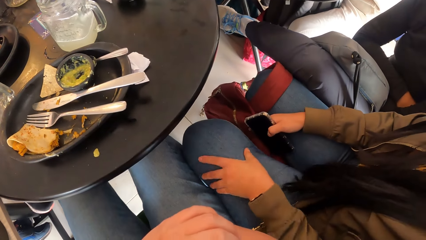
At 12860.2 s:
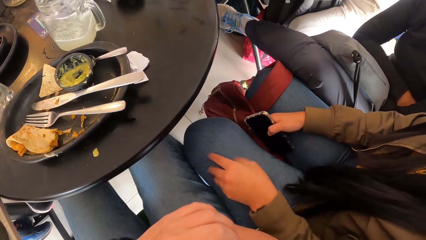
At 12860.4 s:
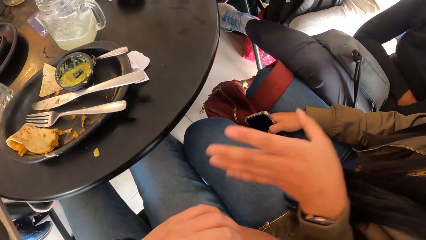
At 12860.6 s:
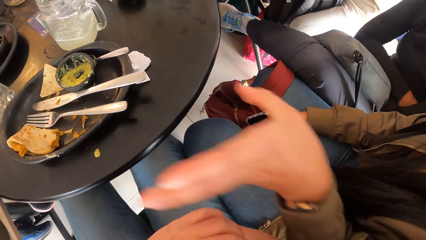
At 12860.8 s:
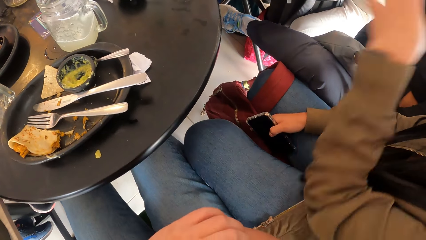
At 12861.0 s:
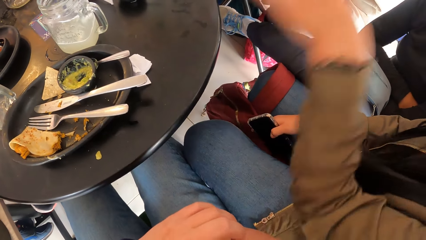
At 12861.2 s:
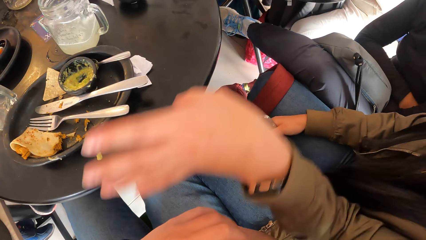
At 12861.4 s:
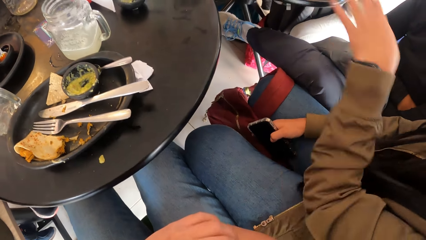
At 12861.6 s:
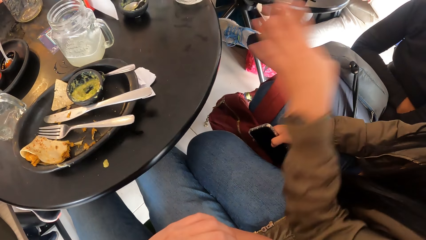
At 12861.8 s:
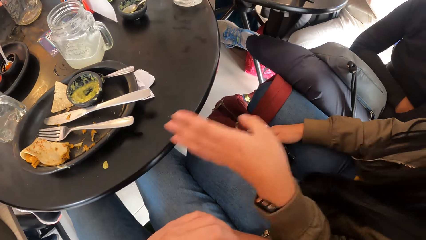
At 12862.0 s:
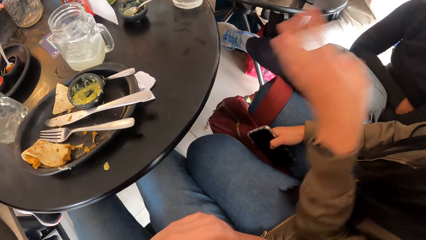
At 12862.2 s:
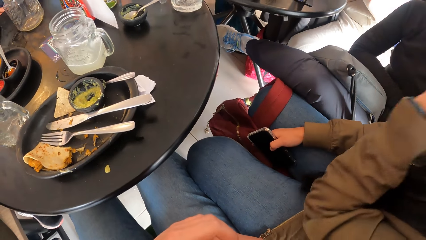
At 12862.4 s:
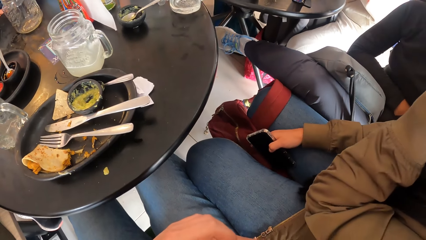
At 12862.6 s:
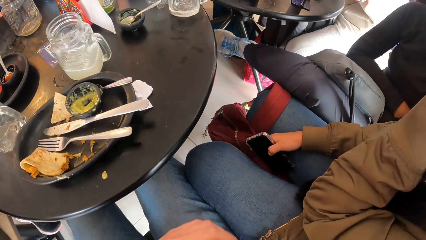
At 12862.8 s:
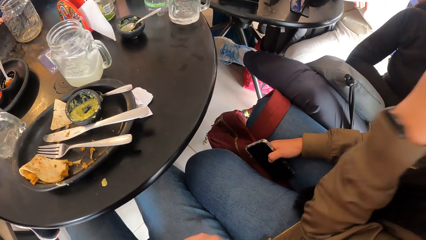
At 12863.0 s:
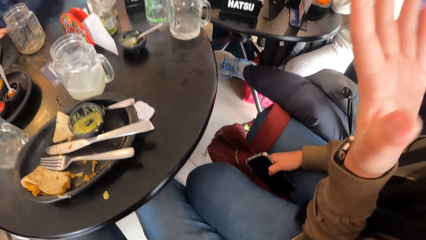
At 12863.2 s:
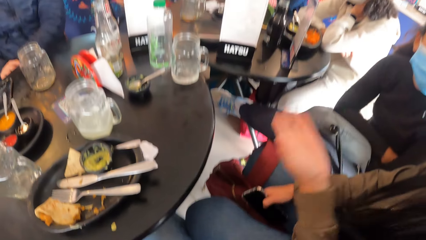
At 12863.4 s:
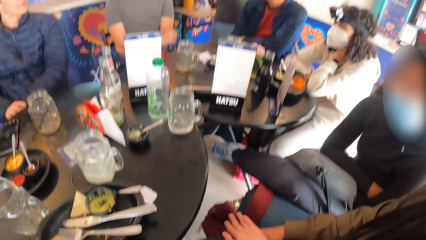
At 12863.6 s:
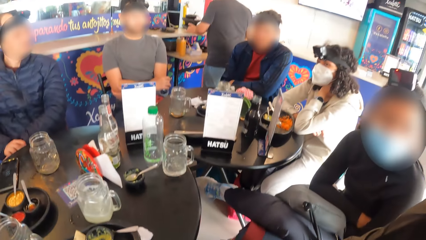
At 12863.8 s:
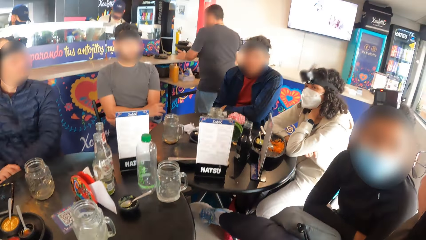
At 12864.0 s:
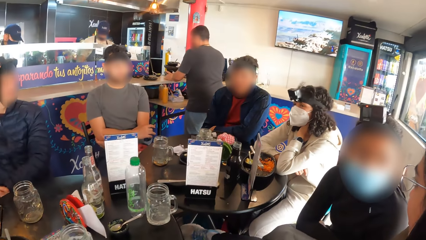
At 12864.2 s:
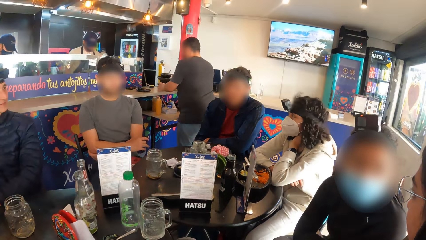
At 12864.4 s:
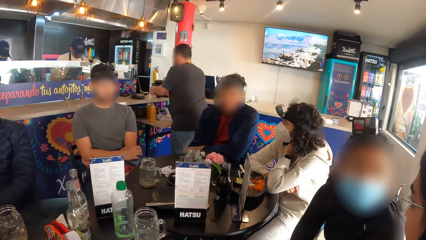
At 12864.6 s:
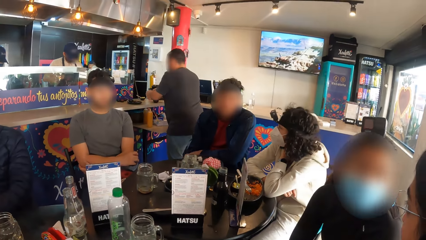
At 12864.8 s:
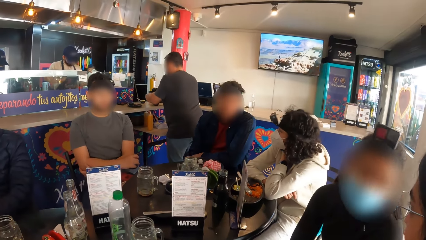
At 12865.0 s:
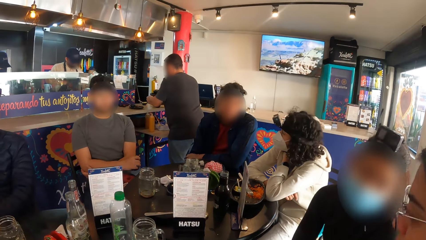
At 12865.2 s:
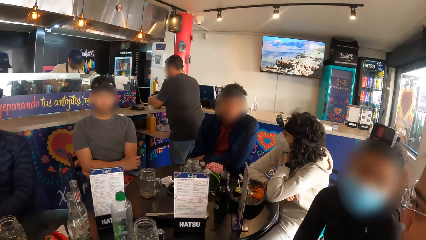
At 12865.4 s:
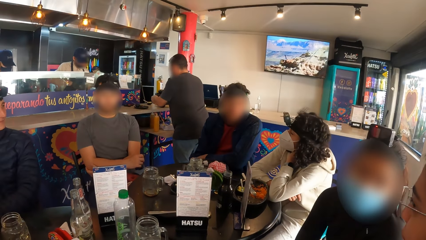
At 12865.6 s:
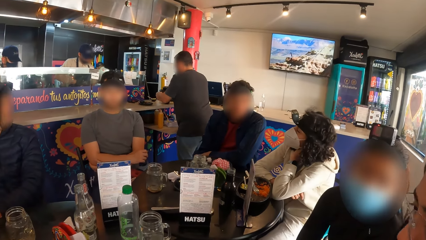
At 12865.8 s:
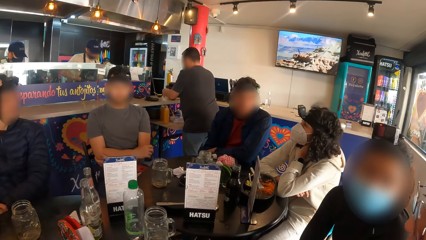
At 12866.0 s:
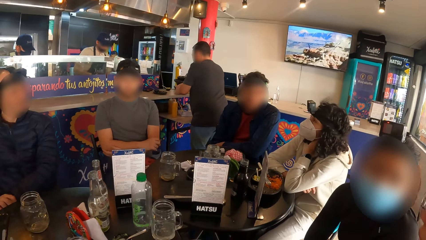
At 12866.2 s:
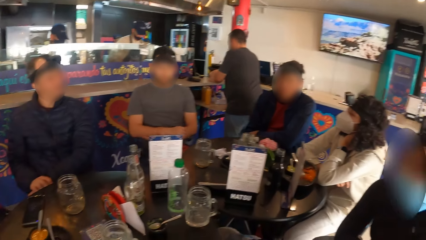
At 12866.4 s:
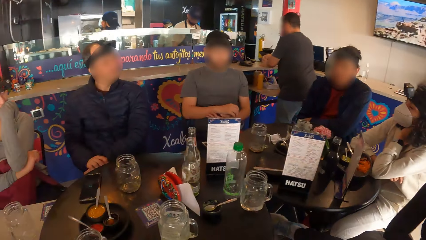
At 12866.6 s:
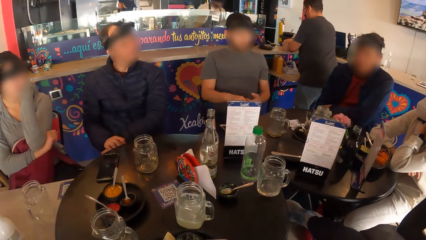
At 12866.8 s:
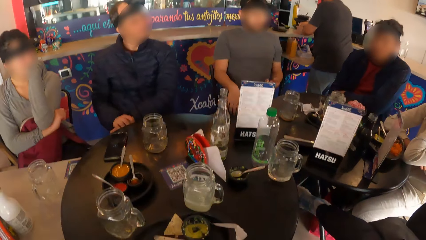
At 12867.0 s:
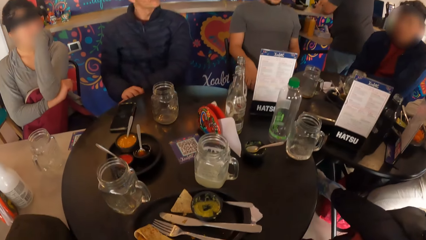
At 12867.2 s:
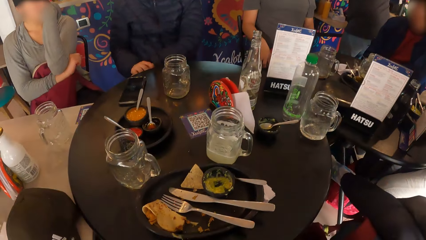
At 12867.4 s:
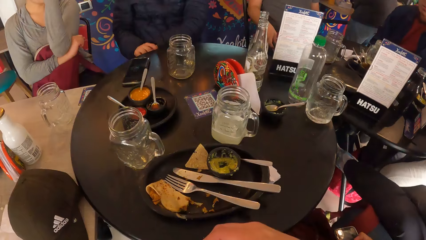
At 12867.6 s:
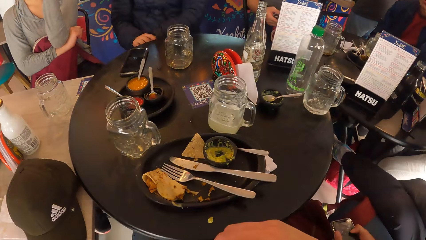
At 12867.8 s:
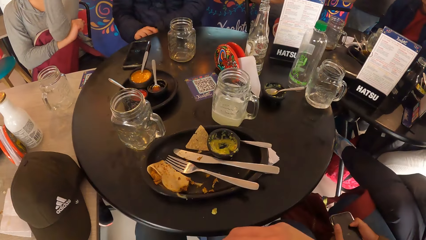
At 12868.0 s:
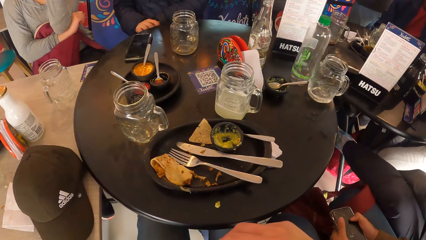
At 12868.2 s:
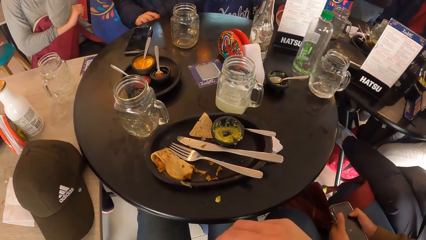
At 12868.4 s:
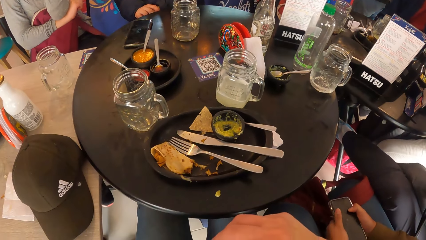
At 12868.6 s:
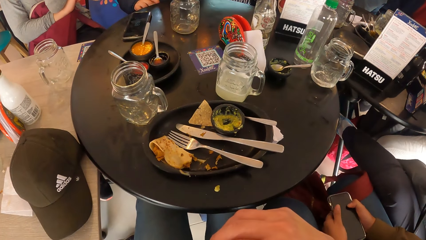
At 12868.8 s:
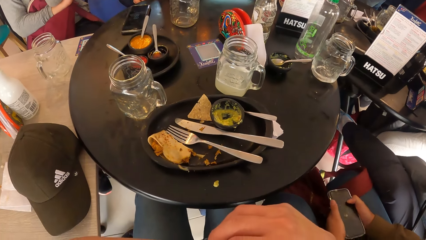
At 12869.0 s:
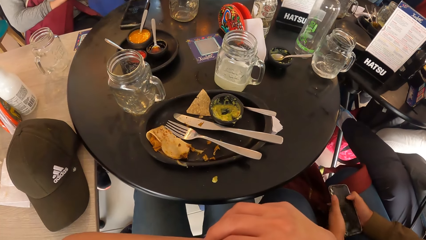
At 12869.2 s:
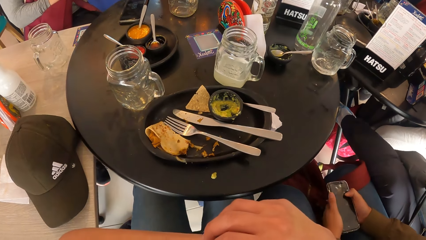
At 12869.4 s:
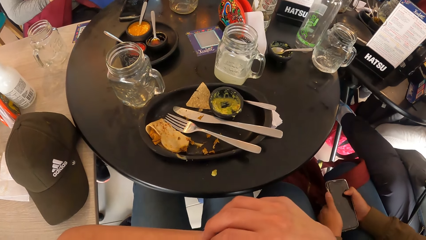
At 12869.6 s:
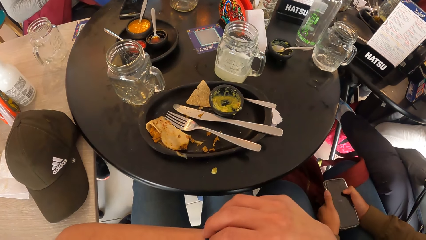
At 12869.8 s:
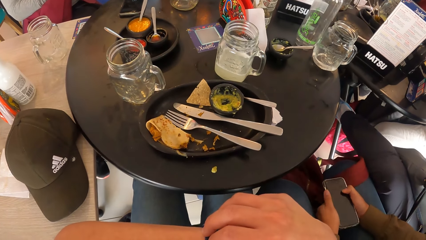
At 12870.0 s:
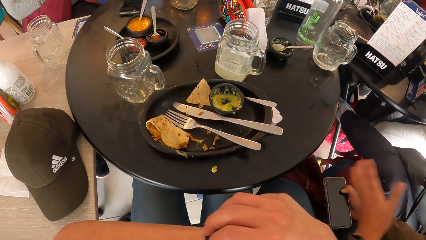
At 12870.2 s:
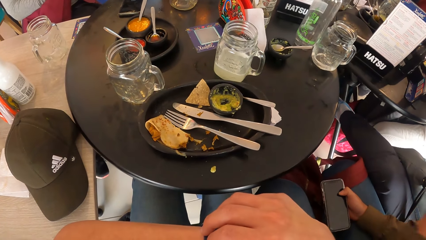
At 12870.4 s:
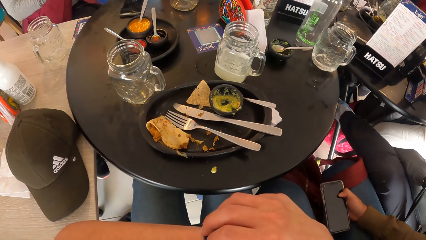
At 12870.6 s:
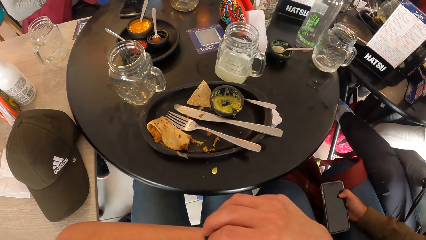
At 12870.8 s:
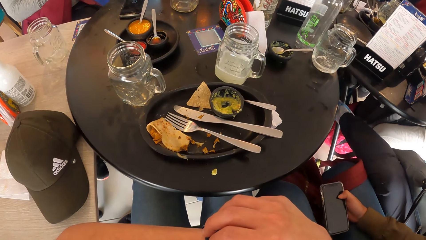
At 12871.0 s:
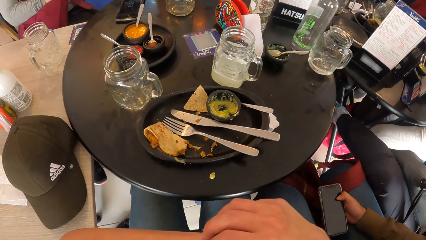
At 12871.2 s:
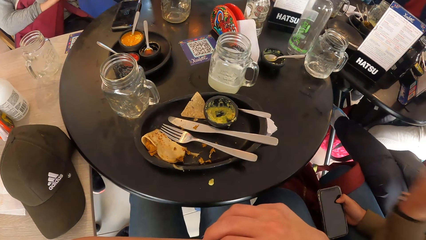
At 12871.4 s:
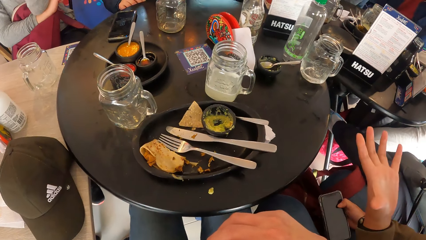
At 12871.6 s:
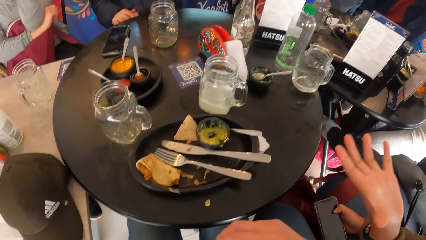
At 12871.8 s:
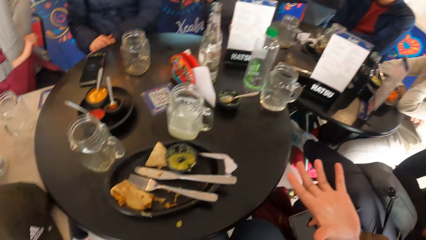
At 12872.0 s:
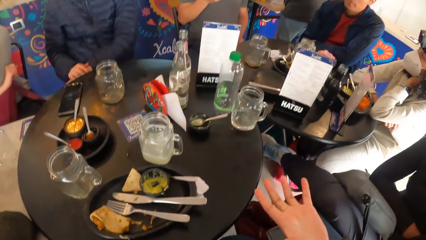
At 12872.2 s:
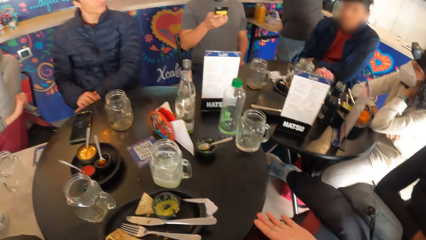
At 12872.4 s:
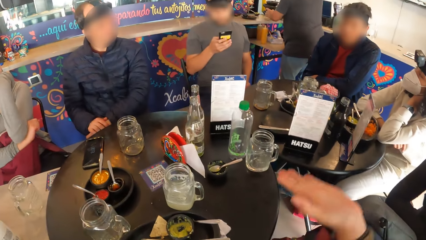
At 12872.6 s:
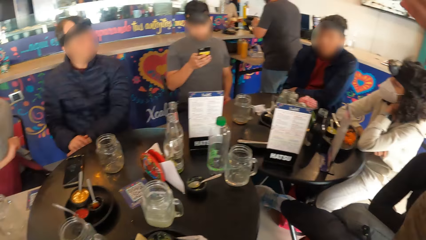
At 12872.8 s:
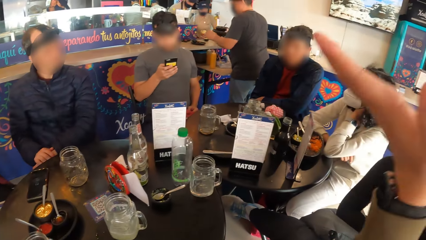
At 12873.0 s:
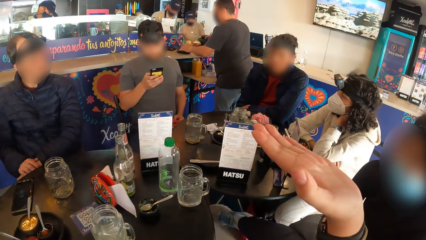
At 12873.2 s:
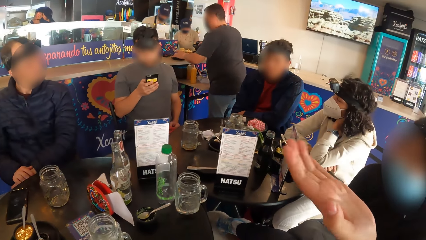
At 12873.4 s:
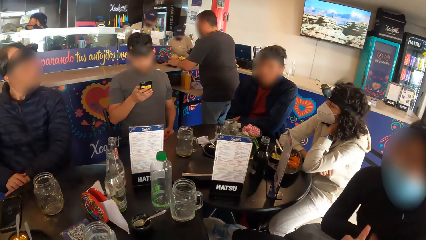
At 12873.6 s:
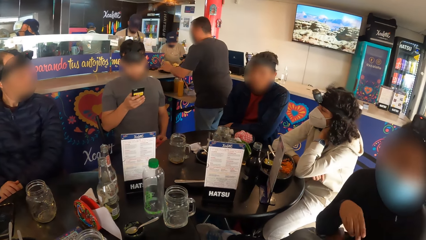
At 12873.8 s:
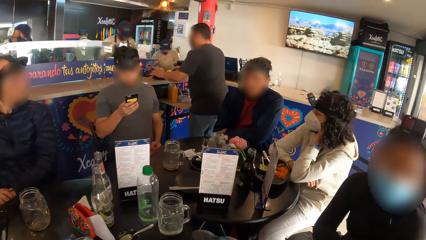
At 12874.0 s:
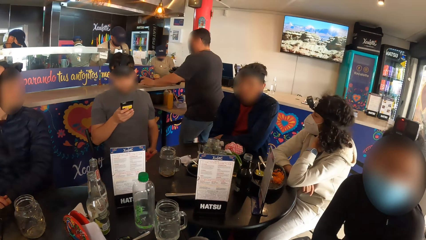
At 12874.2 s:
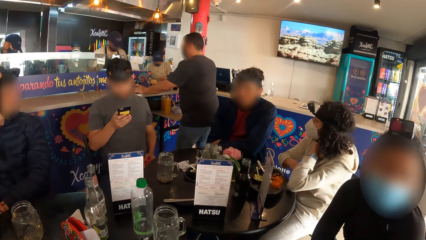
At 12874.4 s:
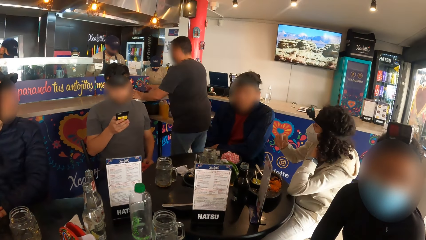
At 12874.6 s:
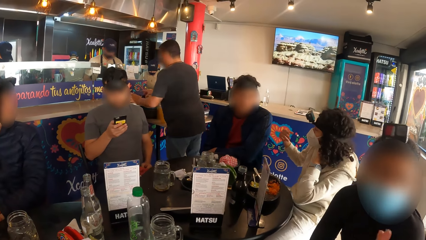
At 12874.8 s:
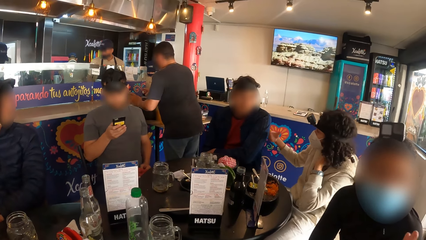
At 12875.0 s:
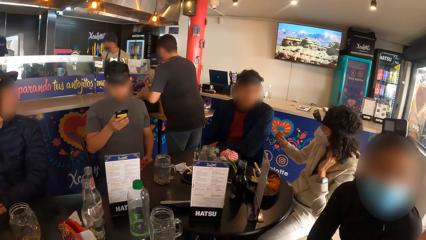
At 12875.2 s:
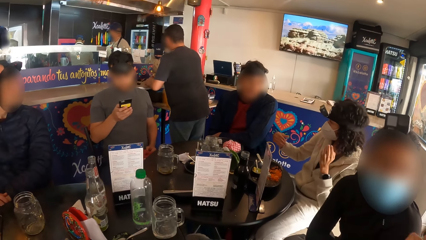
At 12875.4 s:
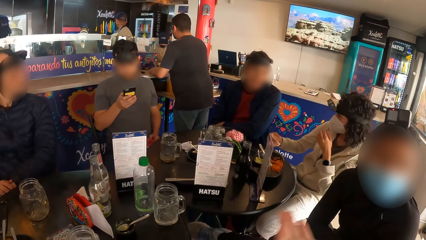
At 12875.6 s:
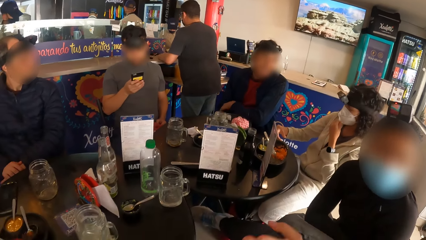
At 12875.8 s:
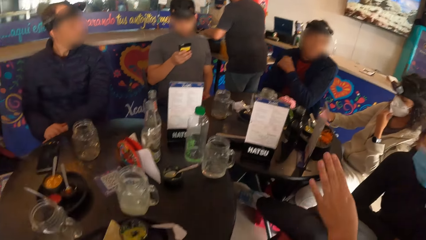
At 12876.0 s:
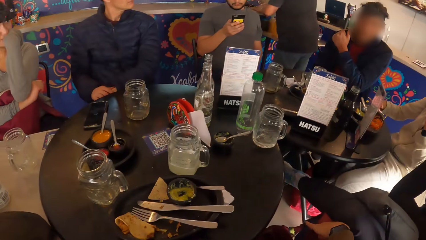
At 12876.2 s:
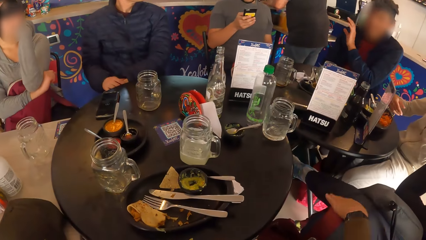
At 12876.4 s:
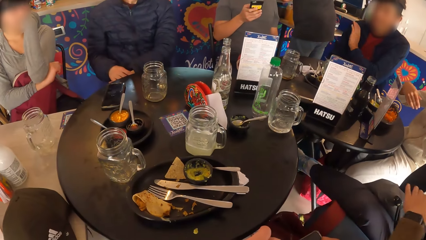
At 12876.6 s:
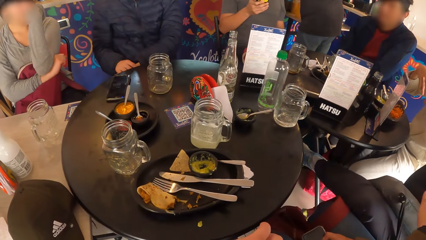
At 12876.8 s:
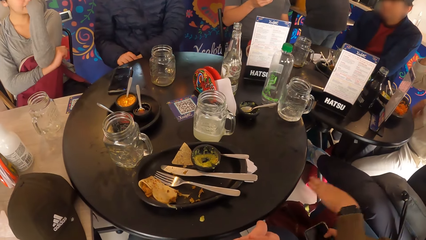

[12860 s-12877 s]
A person holds her thigh and lifts her hand. The camera wearer looks at the cap. A man operates a mobile phone with his right hand. The man holds the phone with the right hand.
